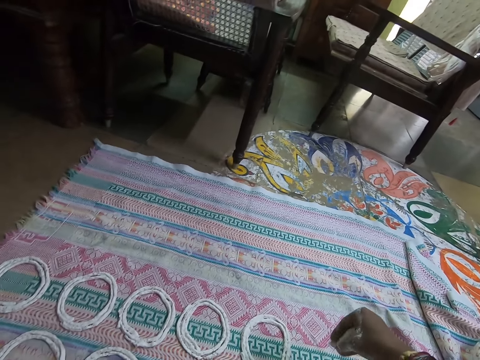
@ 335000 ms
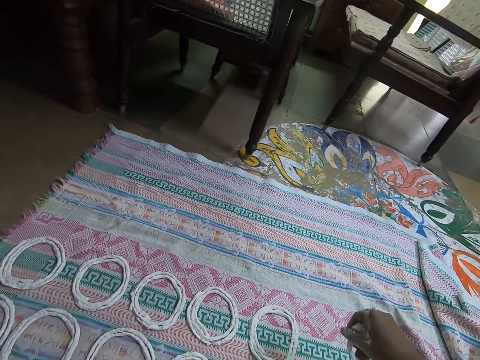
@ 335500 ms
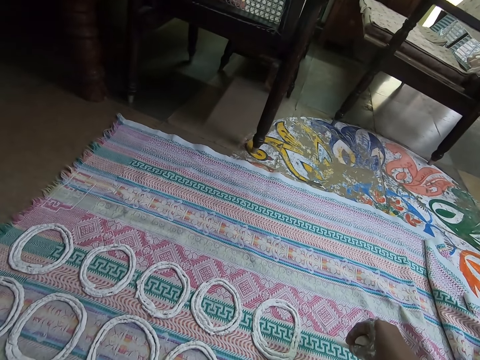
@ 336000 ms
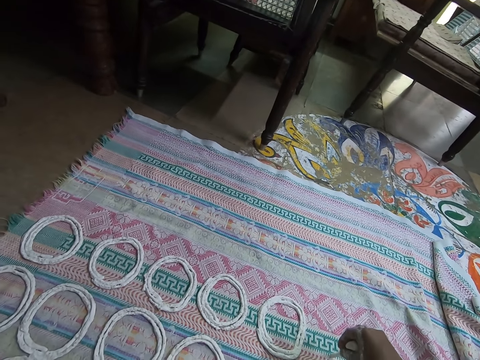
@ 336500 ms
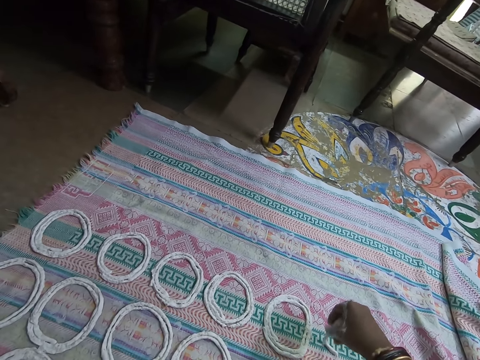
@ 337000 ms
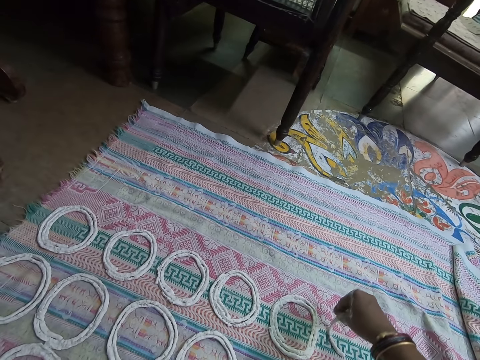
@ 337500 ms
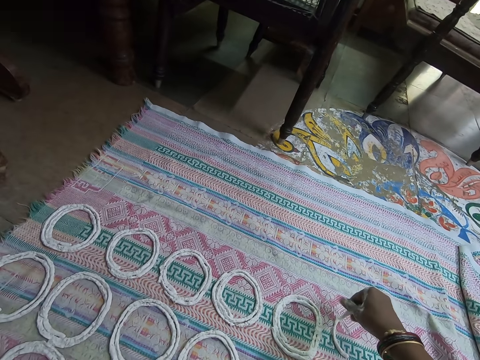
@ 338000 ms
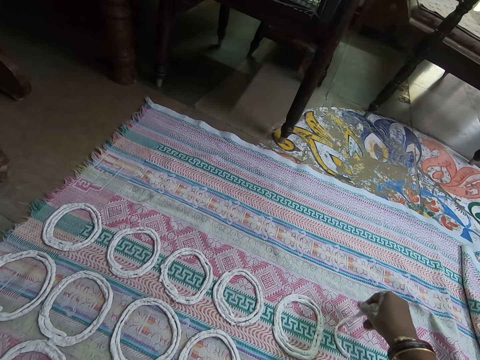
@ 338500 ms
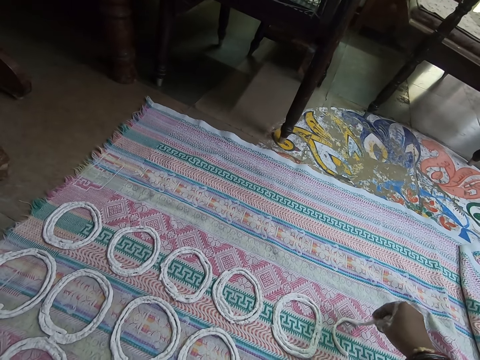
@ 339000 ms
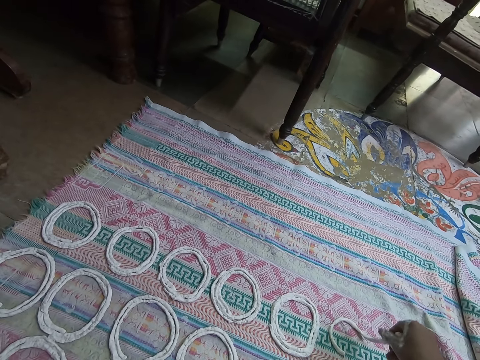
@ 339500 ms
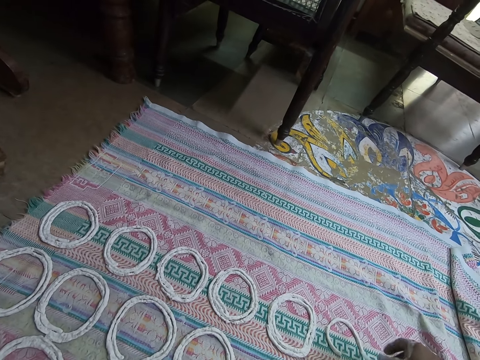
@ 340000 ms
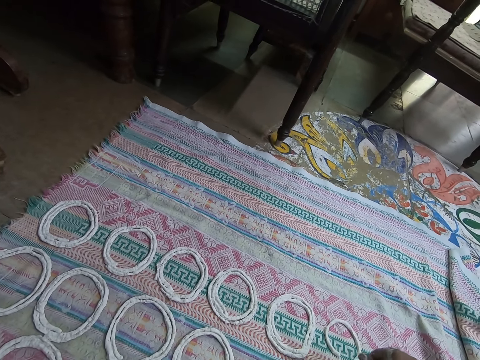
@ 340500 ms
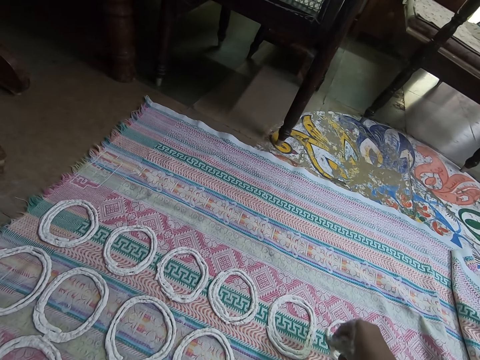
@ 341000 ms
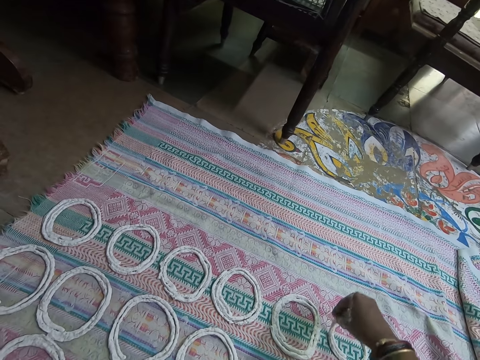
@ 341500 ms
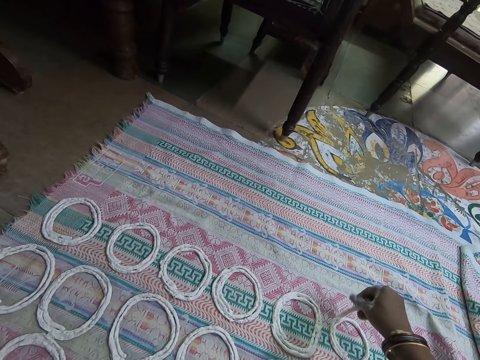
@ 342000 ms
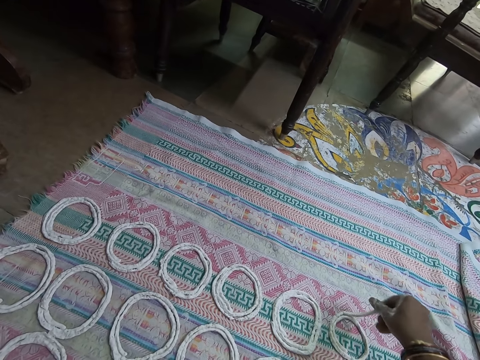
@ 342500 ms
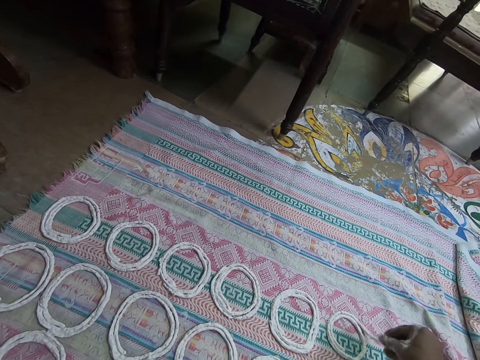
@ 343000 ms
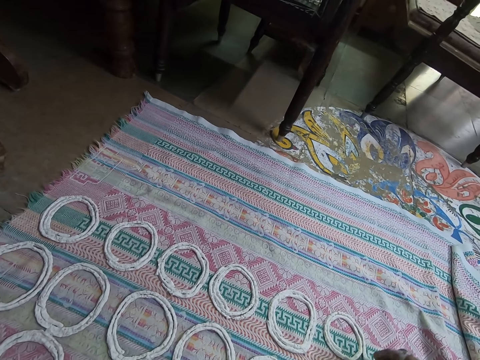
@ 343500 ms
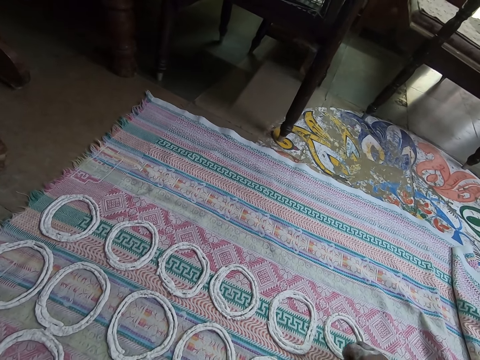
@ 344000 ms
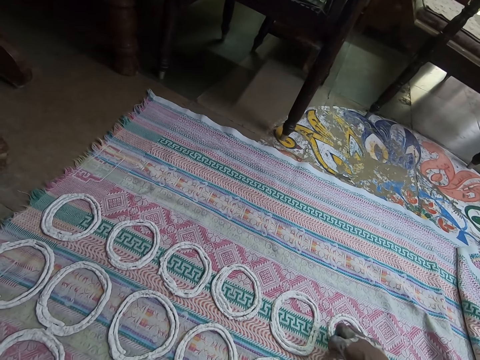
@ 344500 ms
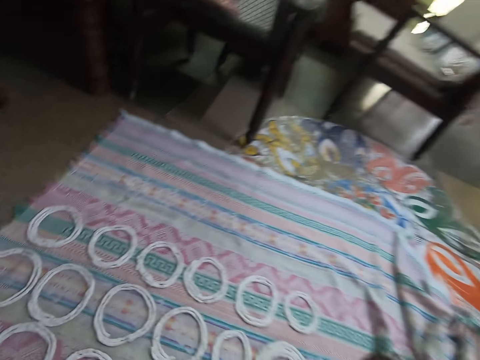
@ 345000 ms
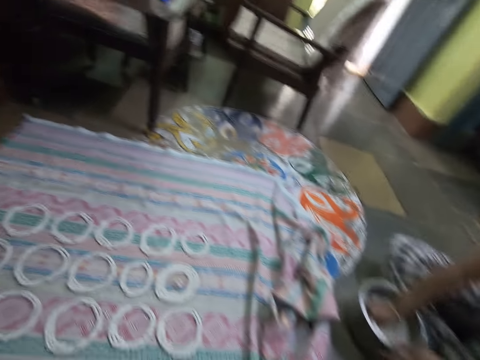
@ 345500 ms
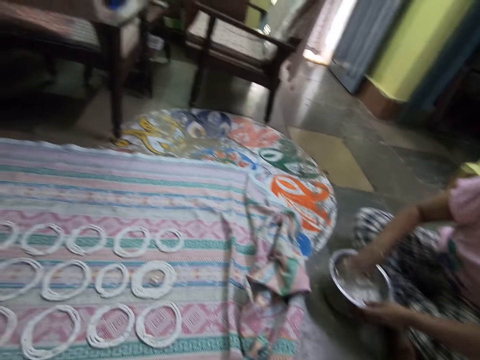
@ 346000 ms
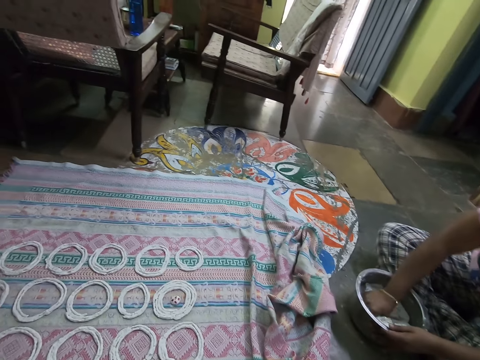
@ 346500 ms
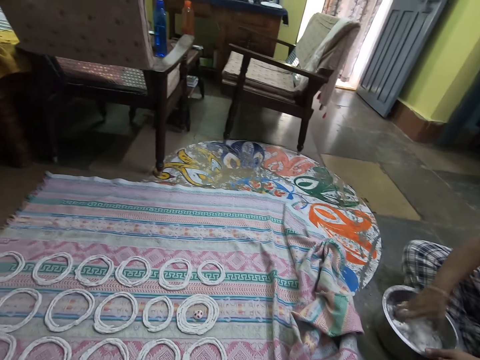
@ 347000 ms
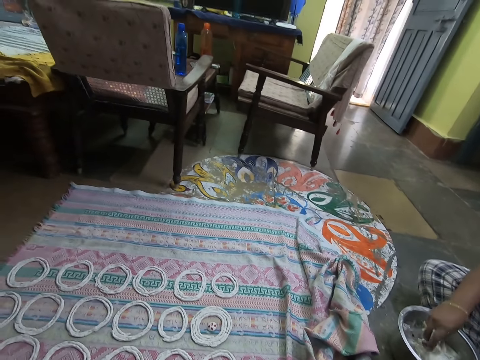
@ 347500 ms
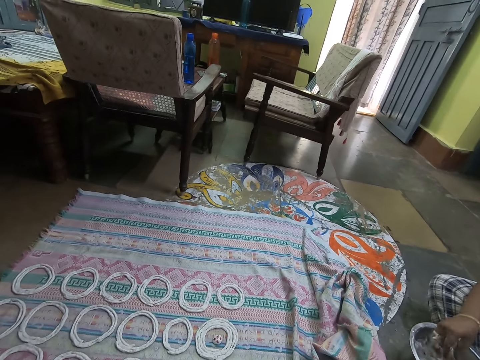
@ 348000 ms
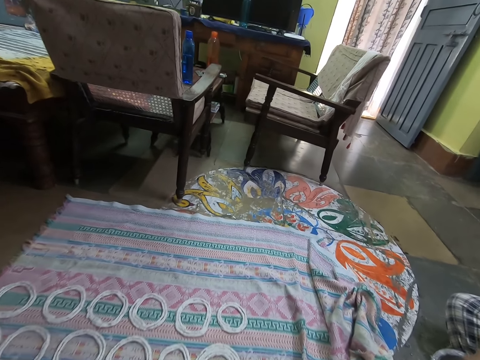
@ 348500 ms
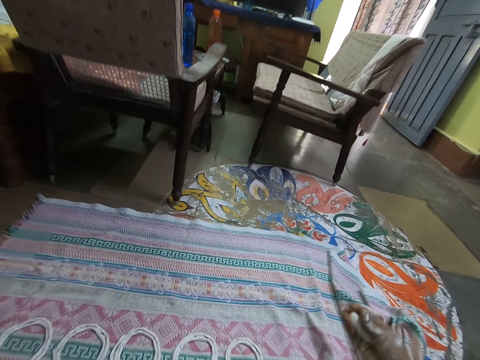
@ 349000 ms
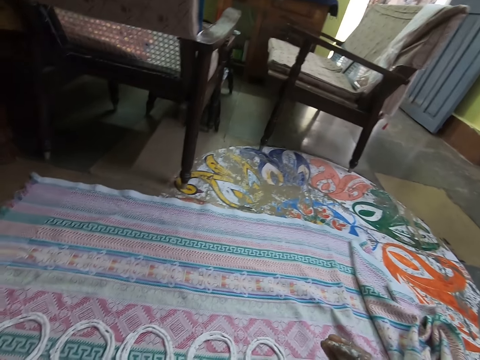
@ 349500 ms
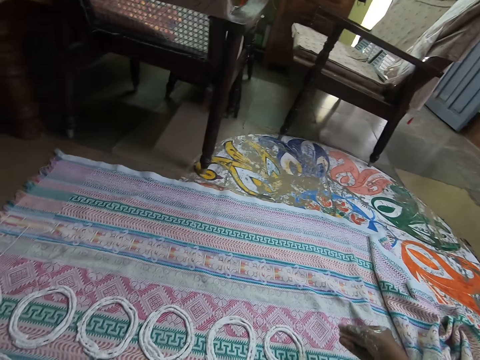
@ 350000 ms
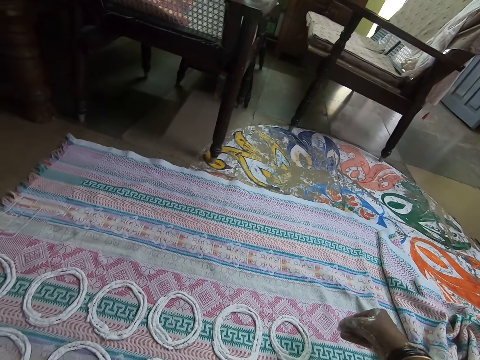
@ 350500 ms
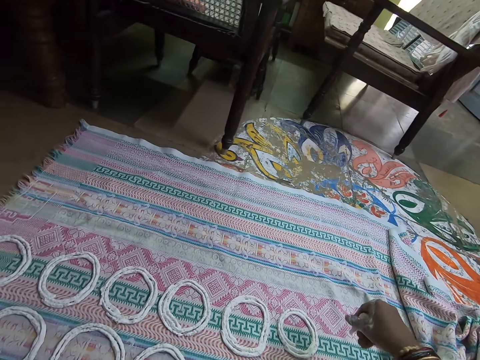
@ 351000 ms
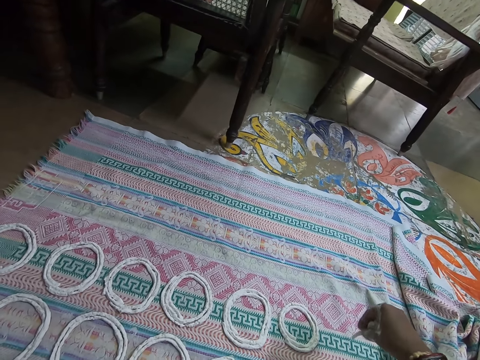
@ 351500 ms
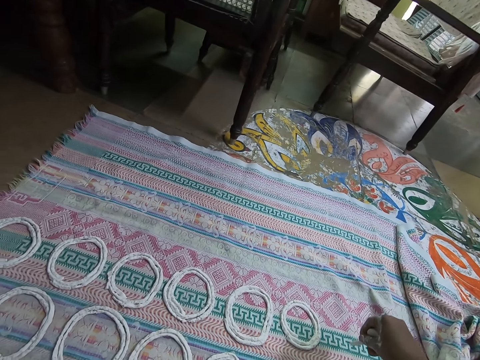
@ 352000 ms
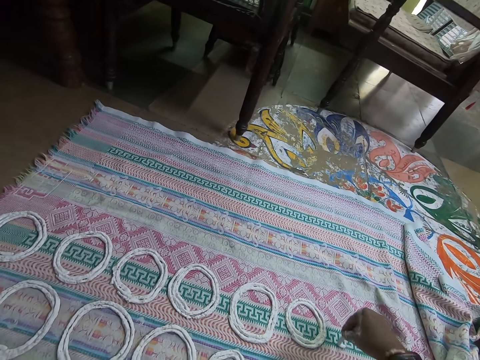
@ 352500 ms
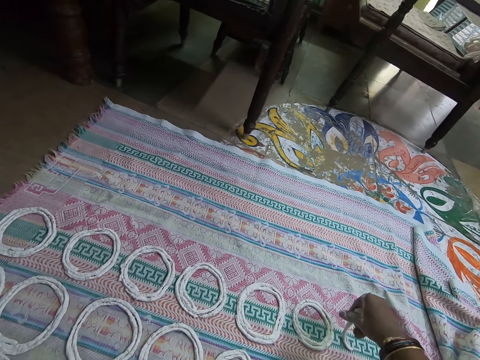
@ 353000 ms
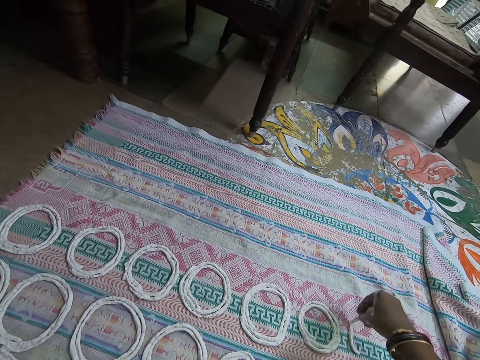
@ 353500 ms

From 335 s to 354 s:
The camera wearer squeezes dough on the sheet. She rolls the dough in her right hand on the cloth. She turns around the room. She rolls the dough in her right hand on the cloth. She squeezes the dough on the sheet.

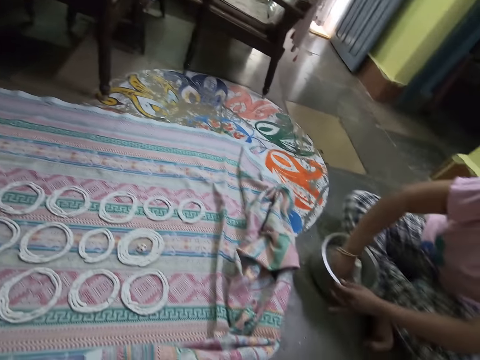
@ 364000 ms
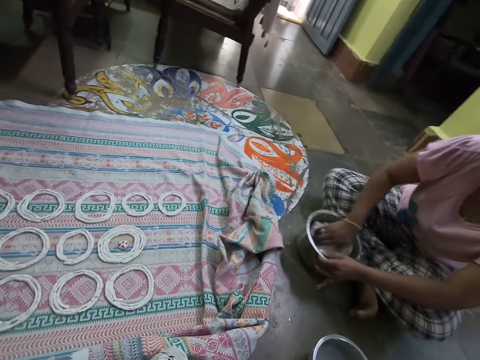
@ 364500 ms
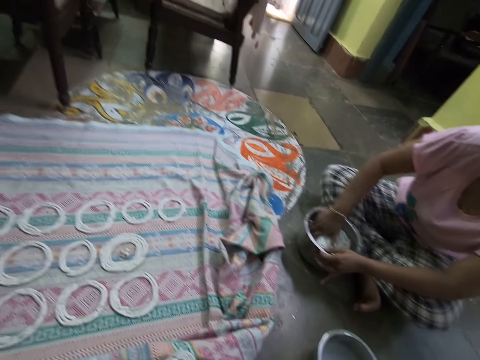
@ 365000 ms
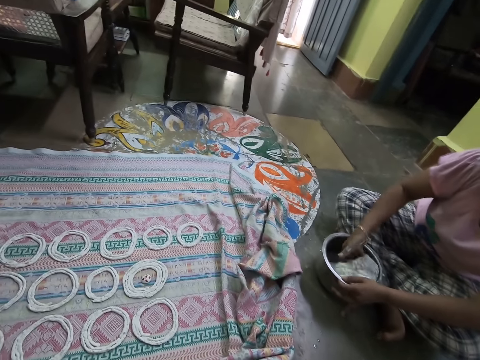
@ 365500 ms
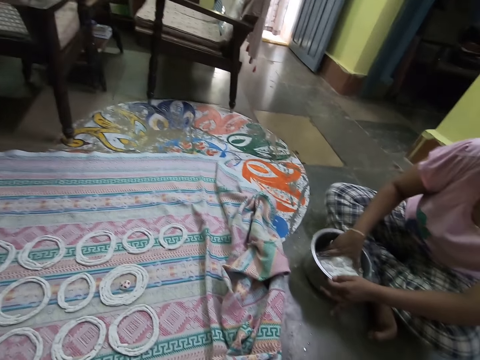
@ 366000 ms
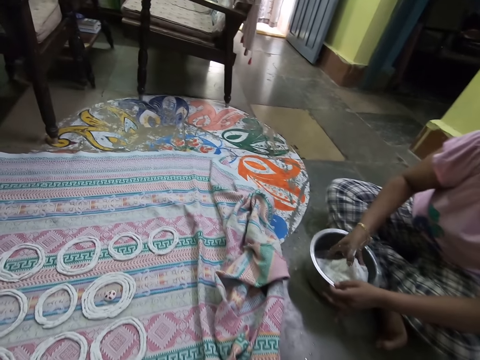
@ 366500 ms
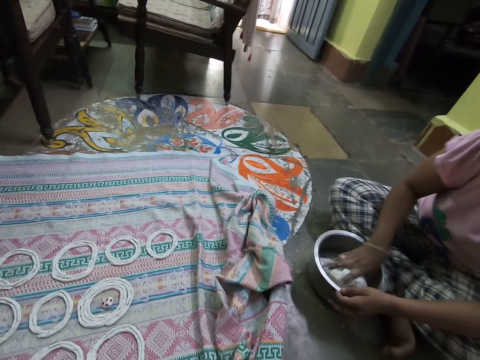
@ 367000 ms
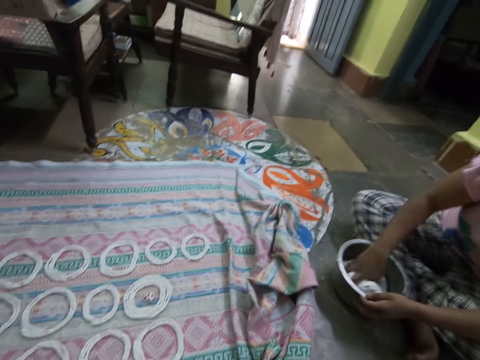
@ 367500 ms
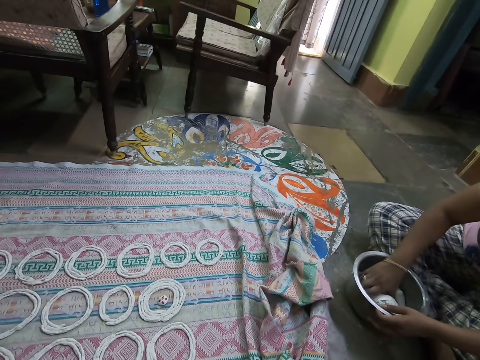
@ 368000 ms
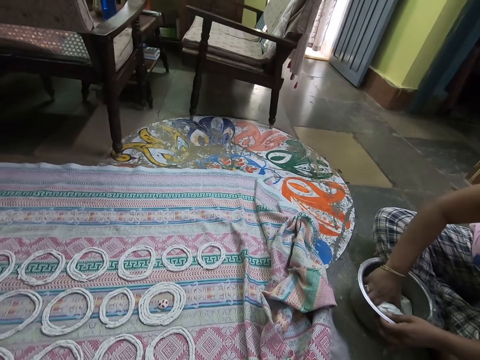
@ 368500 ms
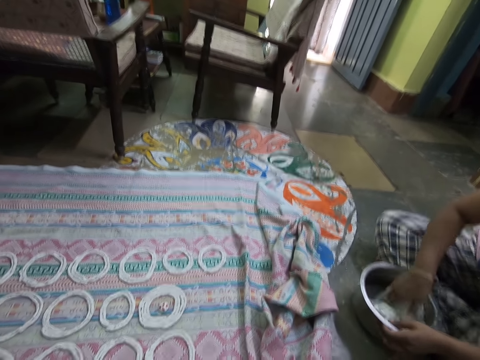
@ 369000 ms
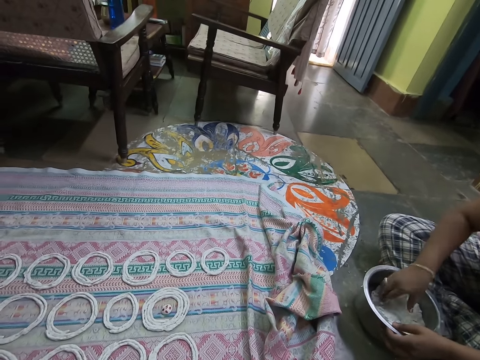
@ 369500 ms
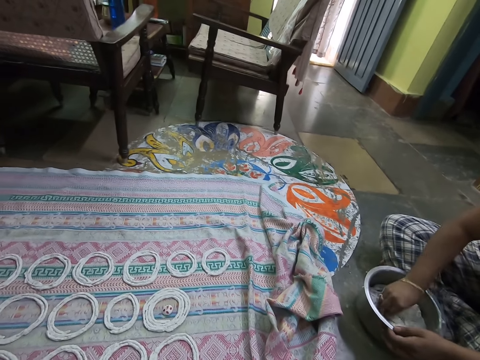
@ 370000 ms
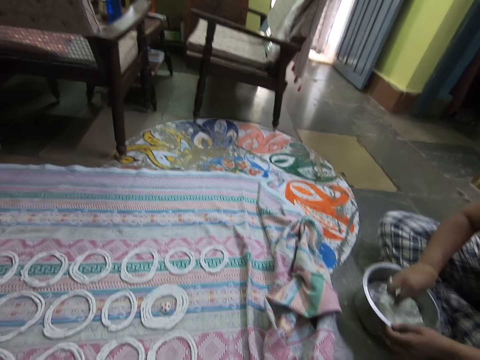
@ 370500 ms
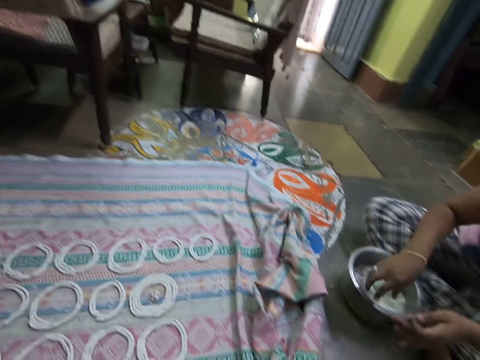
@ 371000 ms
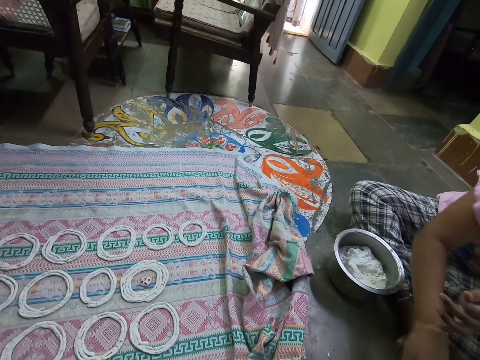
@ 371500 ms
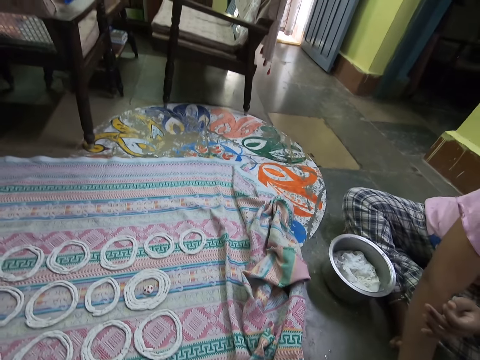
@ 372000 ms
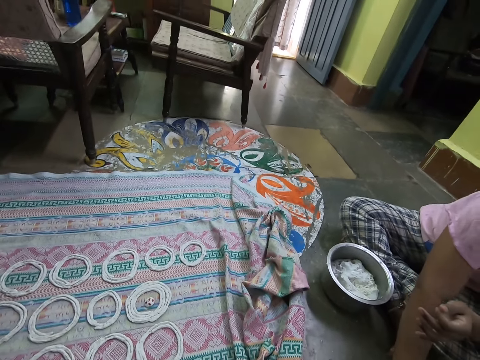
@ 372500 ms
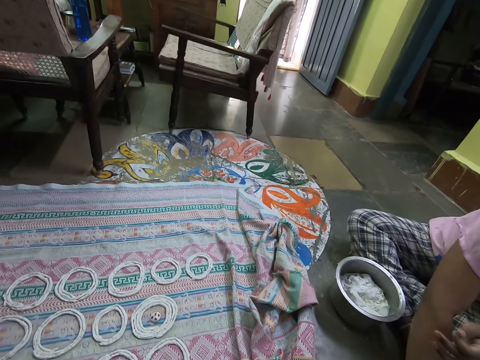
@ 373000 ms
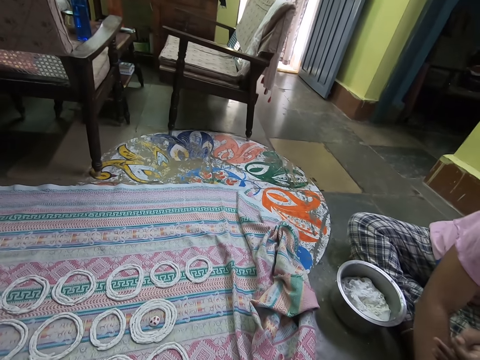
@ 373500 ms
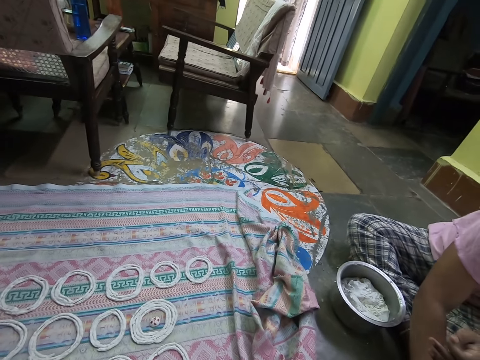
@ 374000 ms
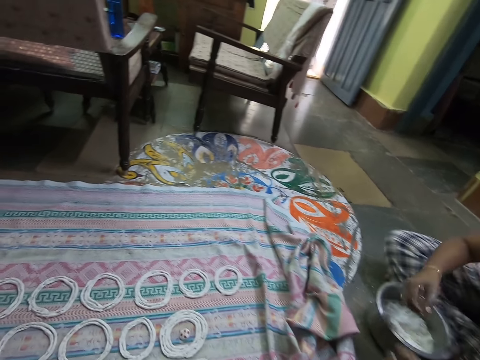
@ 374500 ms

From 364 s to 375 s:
A woman mixes dough in a pot. The camera wearer converses with the woman.
